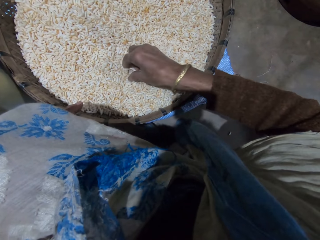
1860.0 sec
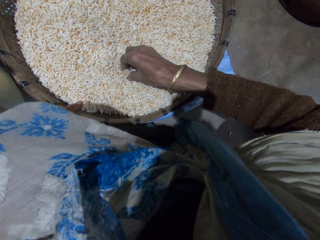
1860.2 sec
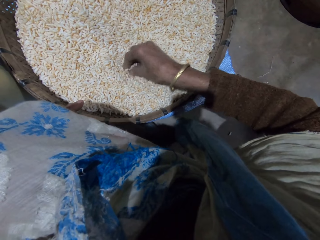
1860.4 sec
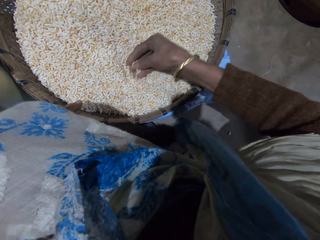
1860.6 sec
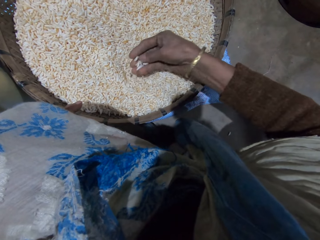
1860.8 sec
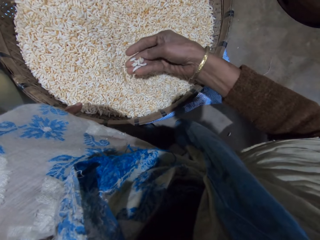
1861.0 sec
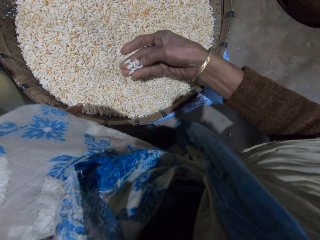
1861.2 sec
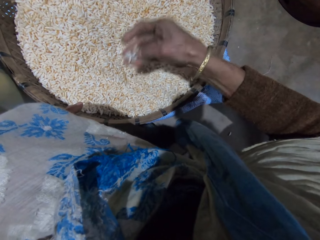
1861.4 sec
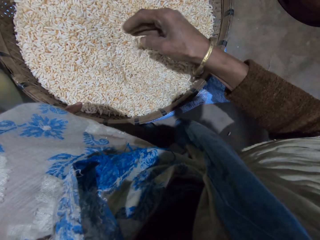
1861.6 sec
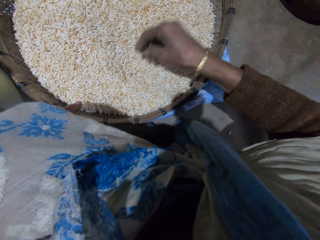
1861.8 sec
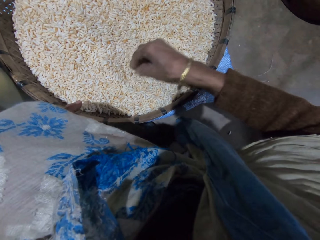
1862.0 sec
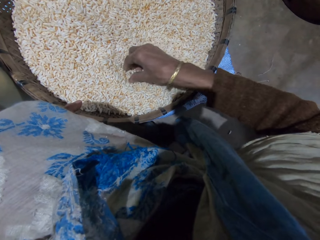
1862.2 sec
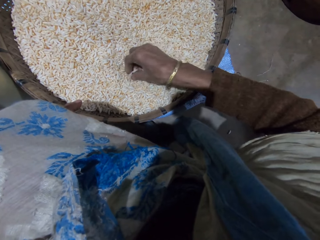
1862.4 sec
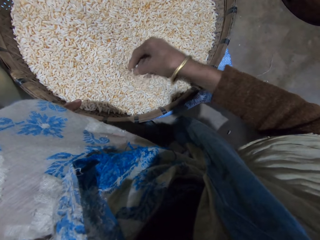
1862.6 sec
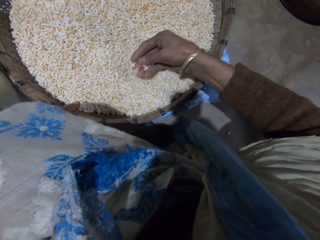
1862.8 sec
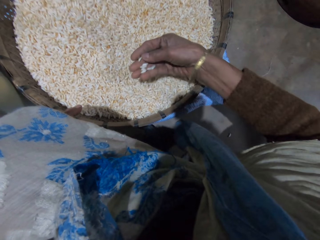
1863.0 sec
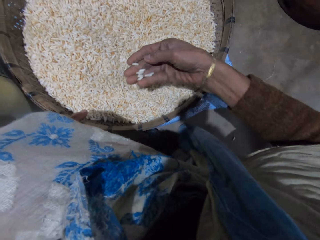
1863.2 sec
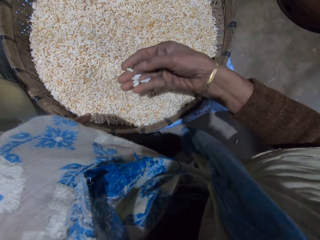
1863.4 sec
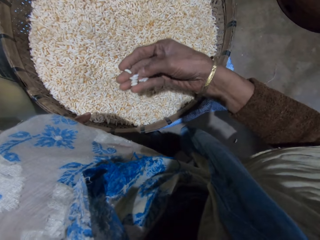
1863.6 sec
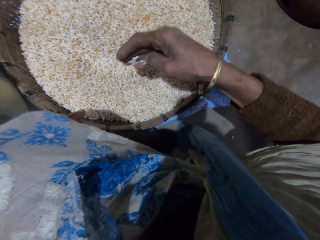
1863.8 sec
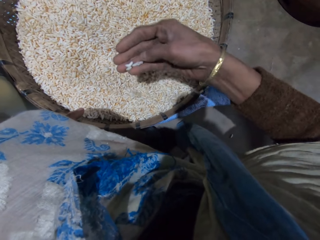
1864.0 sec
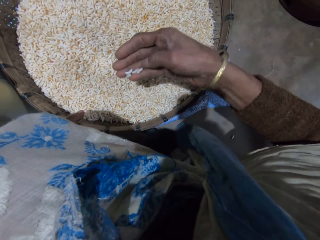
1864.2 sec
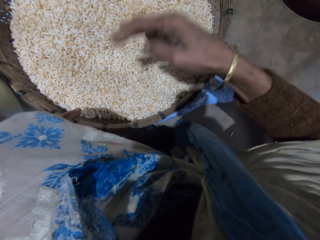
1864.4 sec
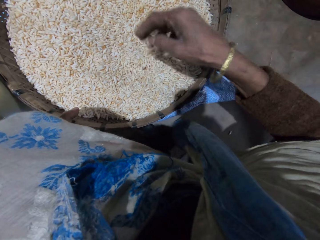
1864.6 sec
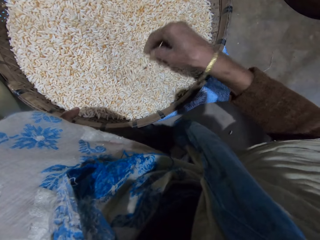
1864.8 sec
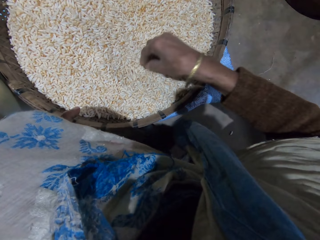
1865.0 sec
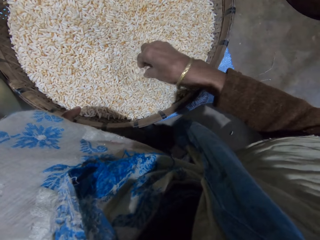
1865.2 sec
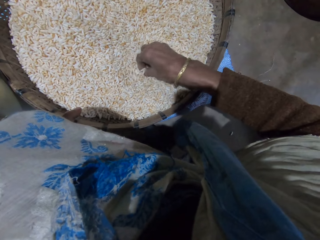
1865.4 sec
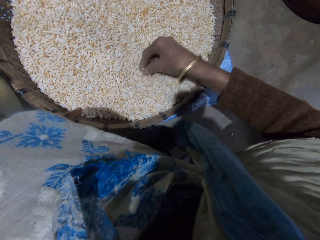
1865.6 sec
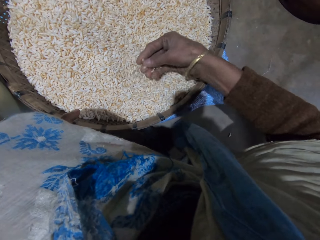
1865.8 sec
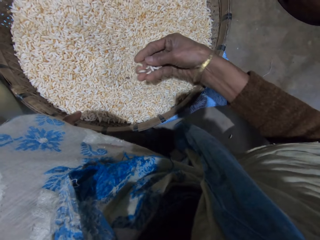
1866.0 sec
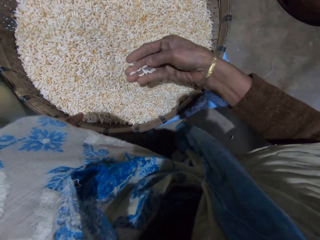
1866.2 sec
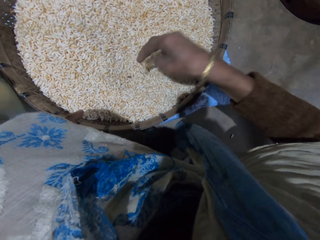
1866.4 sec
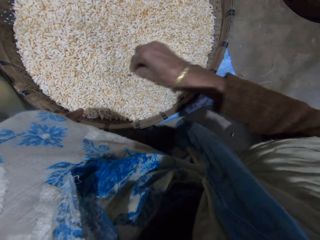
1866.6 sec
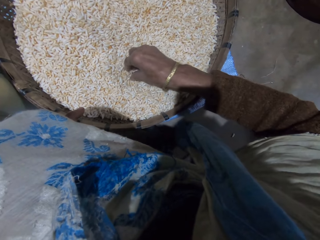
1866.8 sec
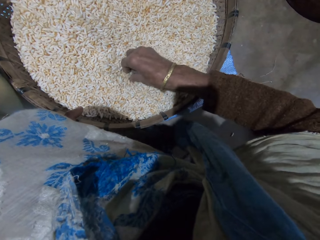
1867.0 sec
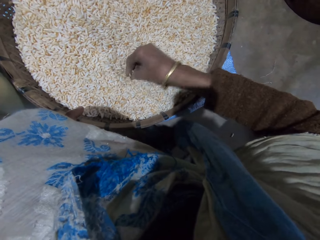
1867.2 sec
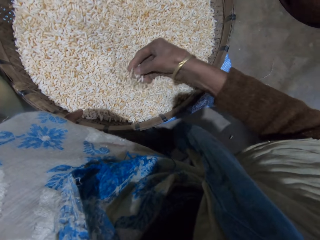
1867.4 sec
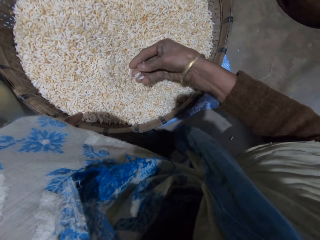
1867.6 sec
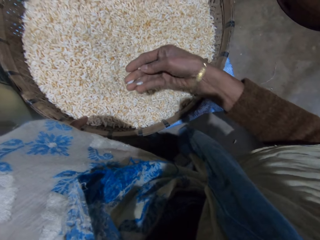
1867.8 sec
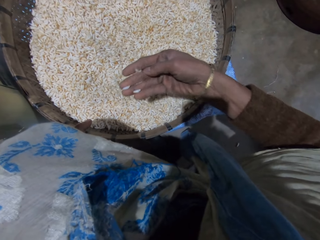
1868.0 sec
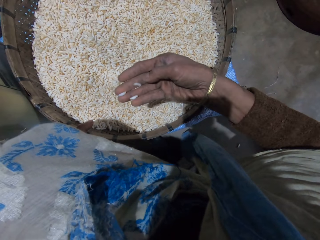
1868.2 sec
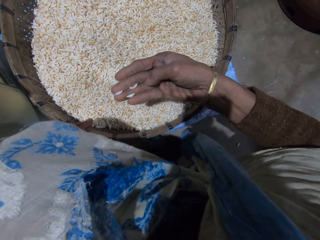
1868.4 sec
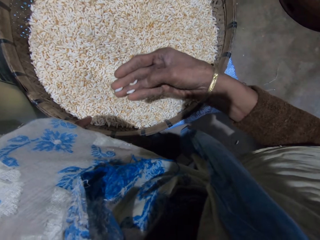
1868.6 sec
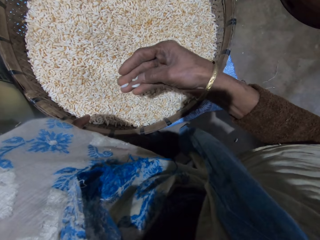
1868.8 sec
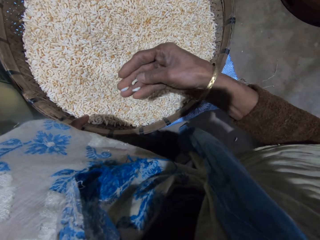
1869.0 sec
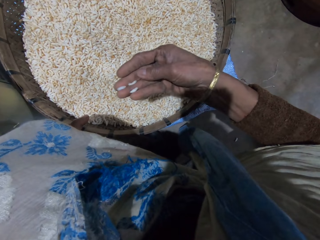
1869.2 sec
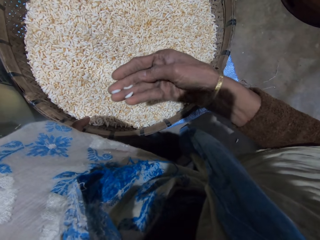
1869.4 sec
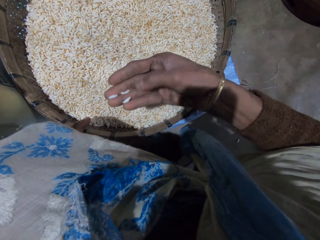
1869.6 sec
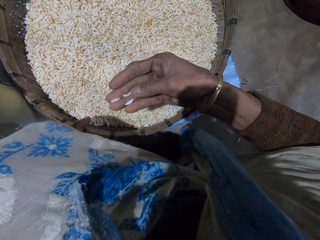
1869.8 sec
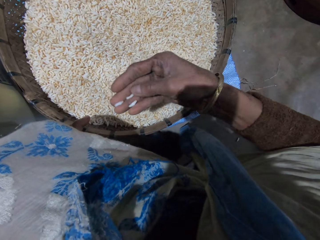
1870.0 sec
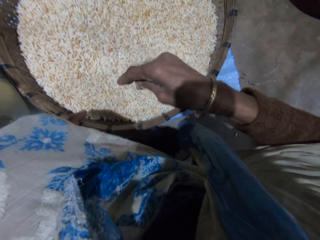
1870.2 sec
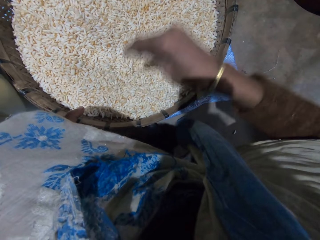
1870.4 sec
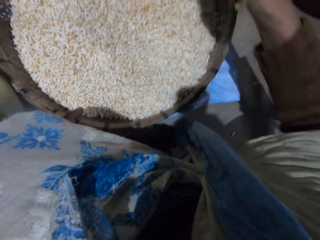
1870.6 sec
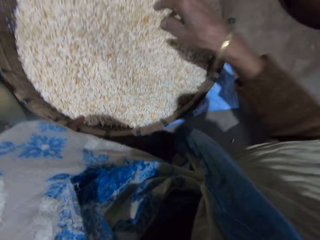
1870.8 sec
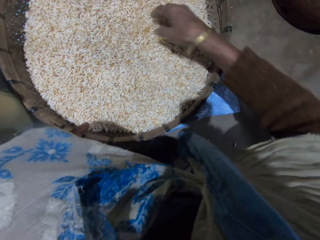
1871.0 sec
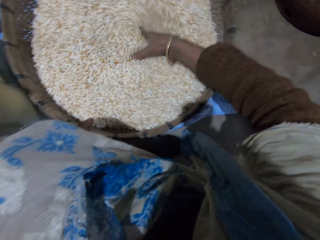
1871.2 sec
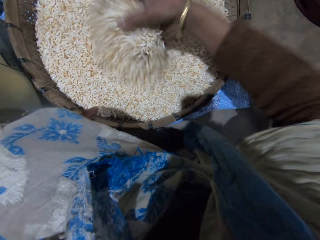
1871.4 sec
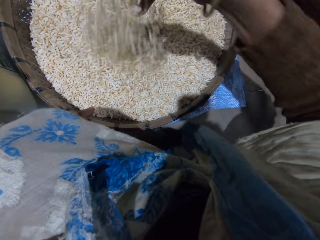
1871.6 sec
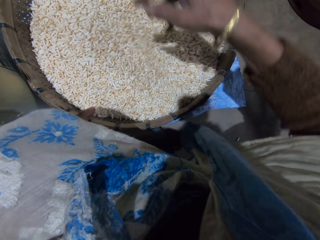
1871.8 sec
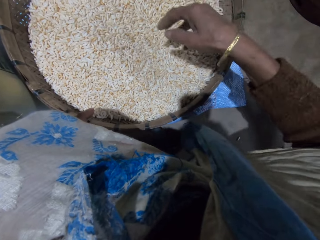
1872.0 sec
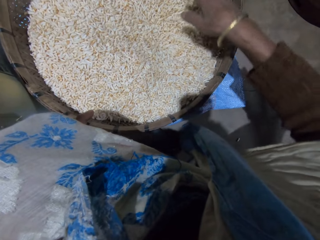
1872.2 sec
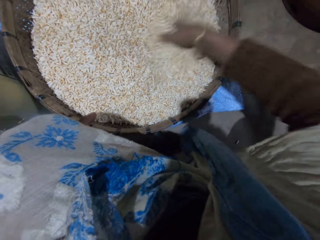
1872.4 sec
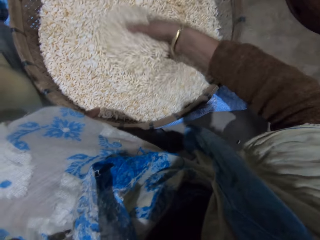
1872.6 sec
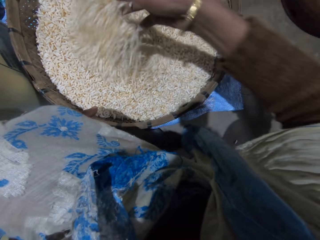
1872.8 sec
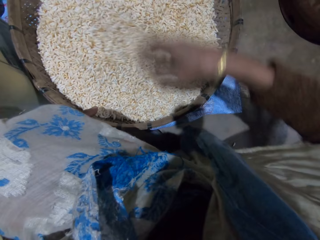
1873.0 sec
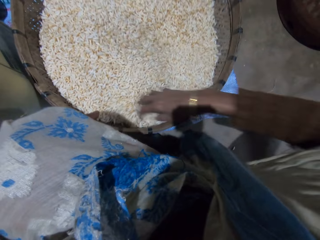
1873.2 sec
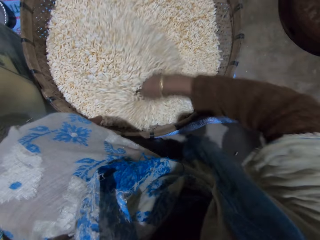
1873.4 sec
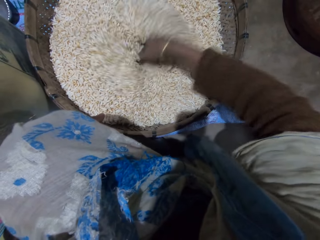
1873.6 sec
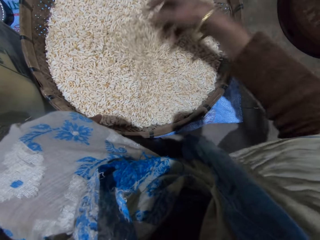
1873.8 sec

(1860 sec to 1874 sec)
The camera wearer picks grains with her right hand. She checks the grains. She pours the grains in the basket. She picks the grains with her right hand. She checks the grains. She pours the grains in the basket. She throws the chaff. She mixes the grains in the basket with her right hand.

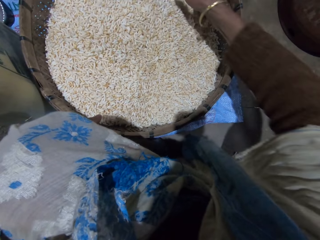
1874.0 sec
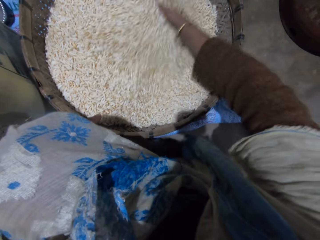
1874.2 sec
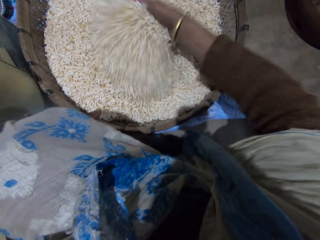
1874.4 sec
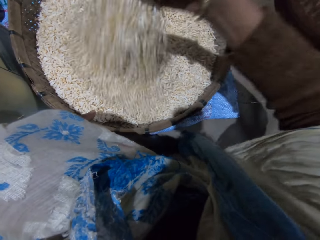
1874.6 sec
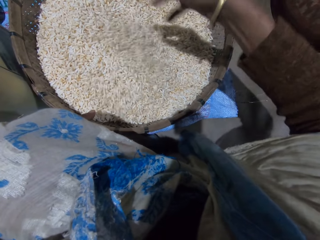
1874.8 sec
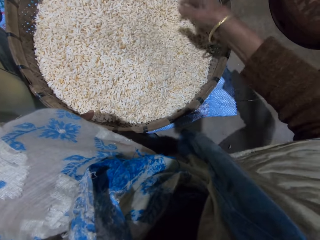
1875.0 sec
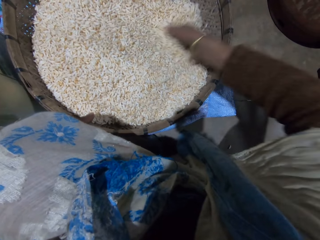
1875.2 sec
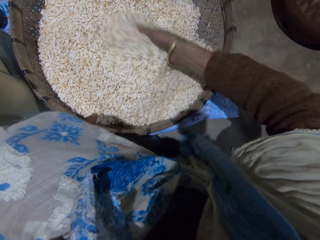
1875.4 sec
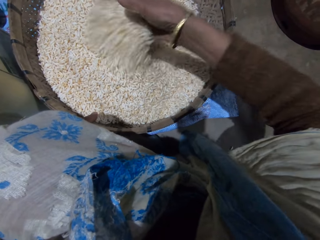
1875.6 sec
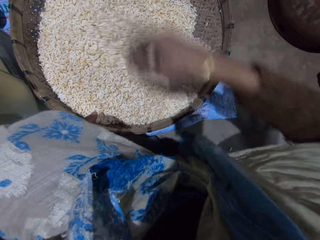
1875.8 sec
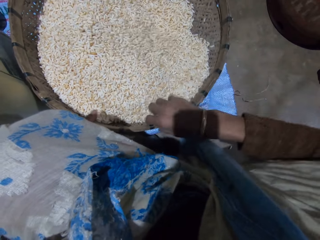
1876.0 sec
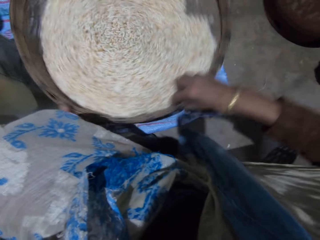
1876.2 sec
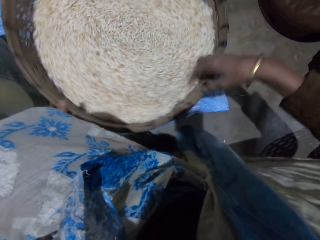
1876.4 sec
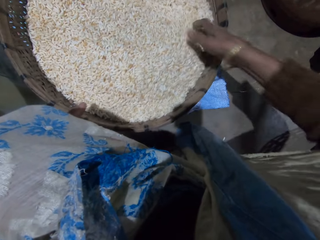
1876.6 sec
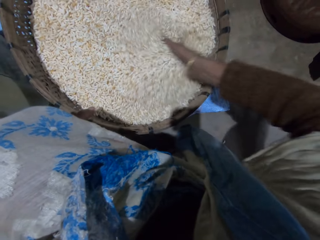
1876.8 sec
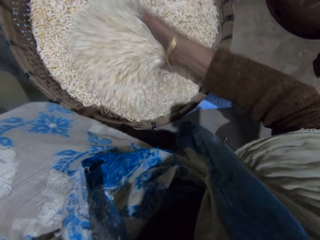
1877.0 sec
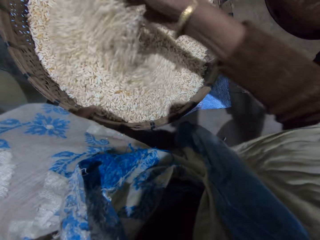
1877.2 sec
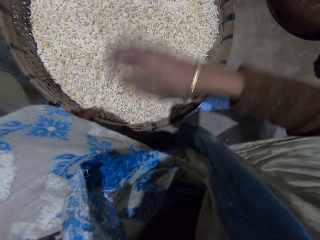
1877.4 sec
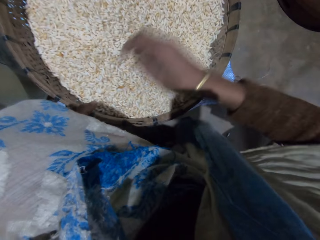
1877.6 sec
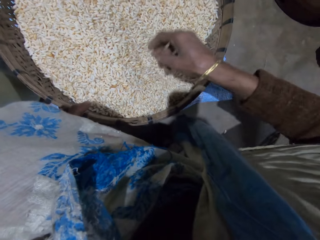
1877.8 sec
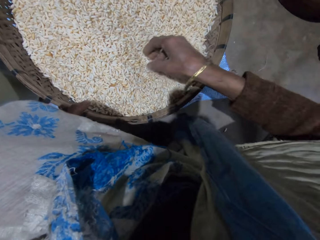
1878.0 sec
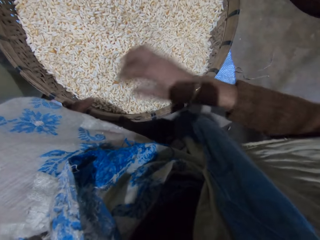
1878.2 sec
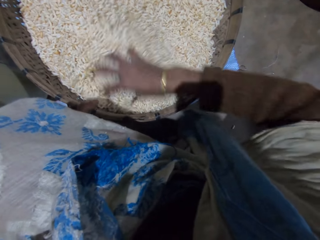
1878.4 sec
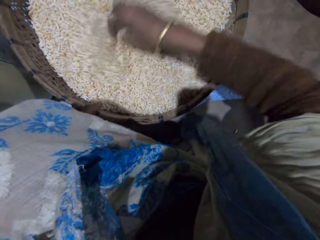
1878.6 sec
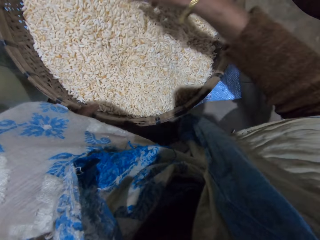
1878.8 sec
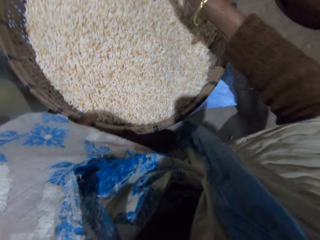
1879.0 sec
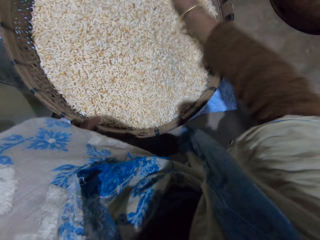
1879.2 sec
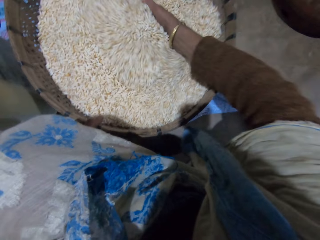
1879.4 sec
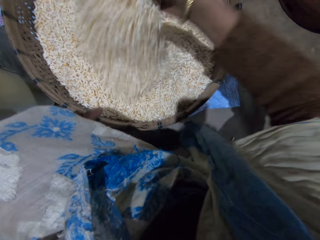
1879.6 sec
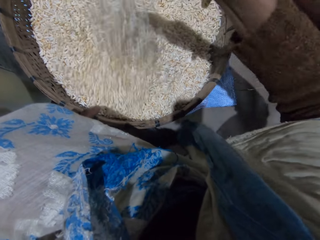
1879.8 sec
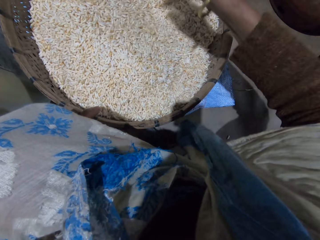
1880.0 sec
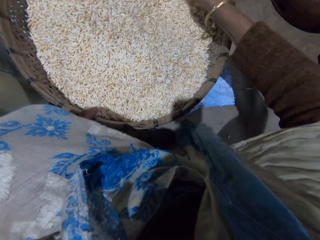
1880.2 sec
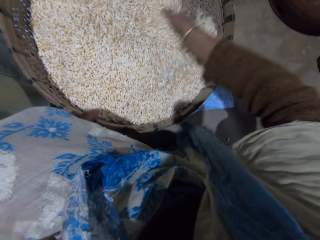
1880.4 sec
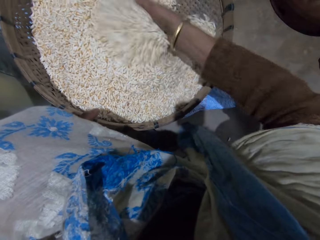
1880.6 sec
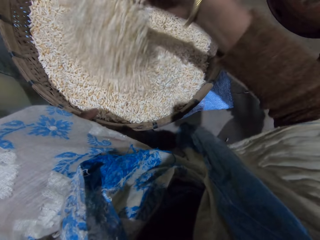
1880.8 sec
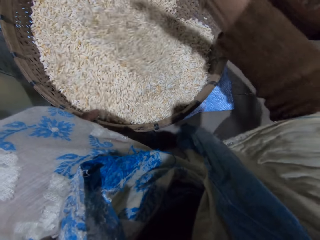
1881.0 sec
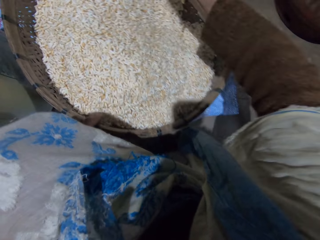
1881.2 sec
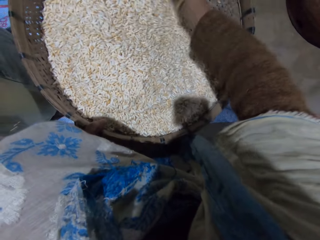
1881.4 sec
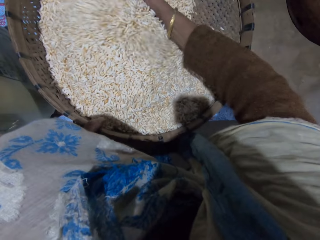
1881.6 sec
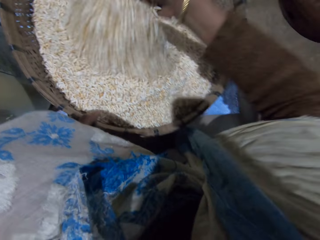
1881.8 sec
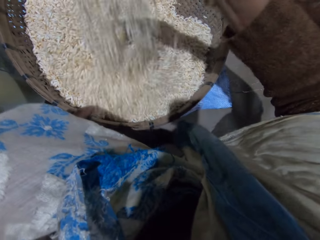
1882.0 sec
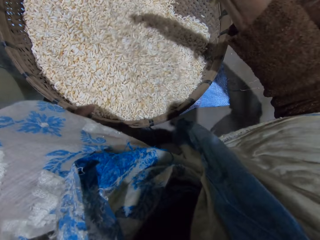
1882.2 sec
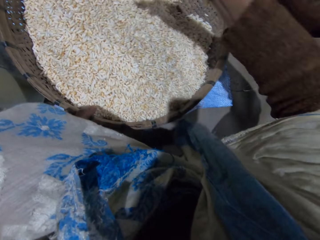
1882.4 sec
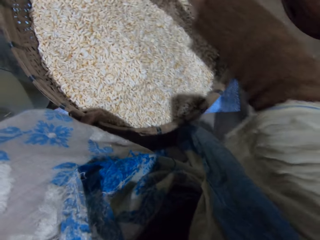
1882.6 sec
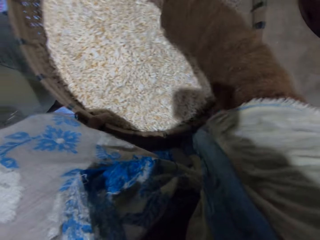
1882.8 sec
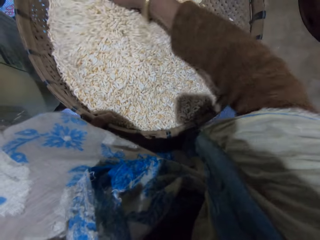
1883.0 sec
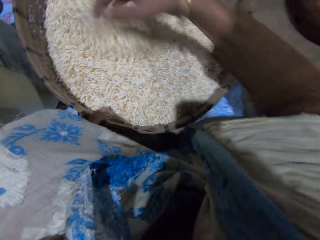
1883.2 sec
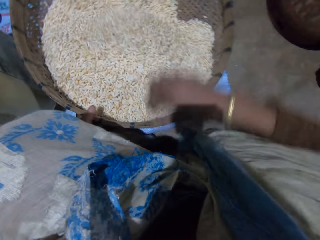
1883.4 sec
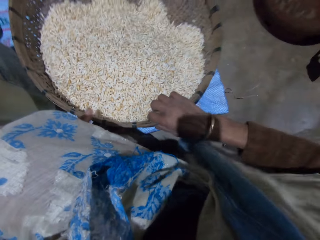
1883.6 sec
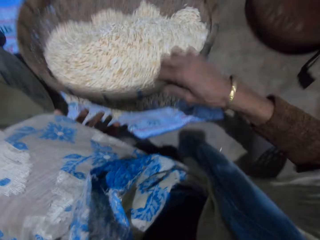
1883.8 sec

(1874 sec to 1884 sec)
The camera wearer adjusts the winnowing basket. She rotates the basket with her right hand. She mixes the grains in the basket with her right hand.
